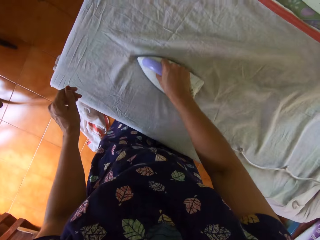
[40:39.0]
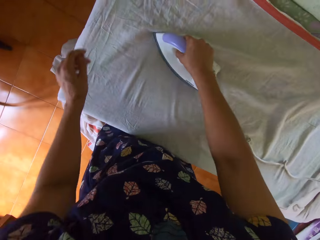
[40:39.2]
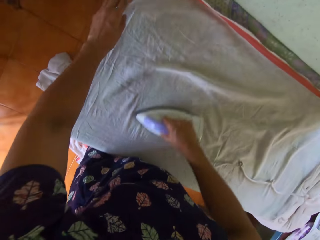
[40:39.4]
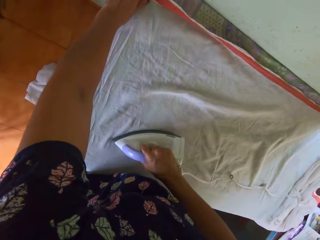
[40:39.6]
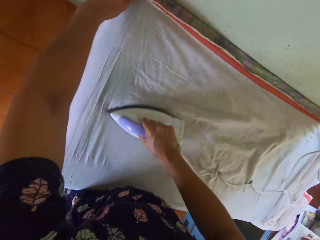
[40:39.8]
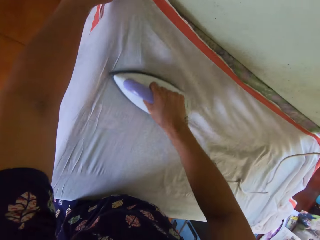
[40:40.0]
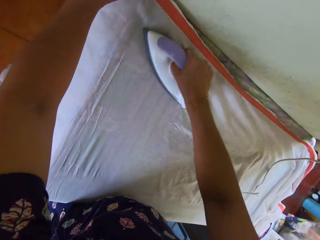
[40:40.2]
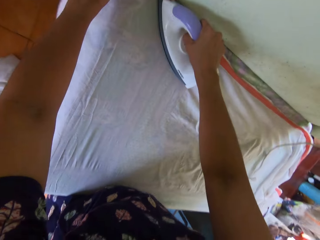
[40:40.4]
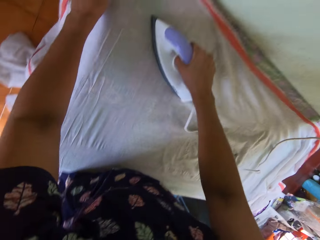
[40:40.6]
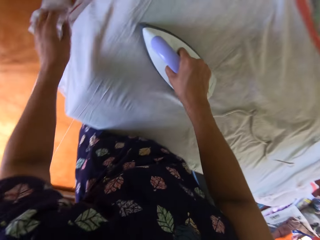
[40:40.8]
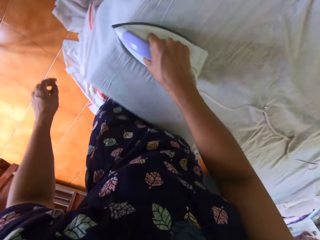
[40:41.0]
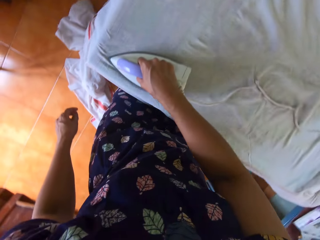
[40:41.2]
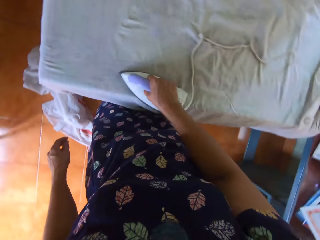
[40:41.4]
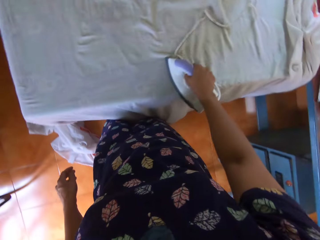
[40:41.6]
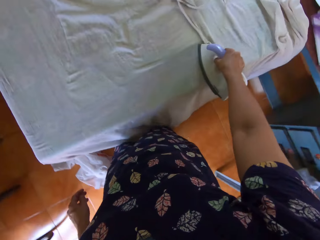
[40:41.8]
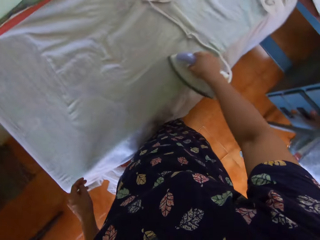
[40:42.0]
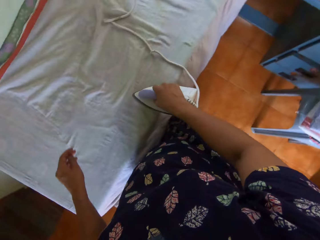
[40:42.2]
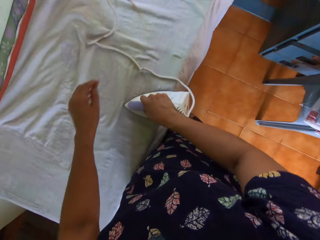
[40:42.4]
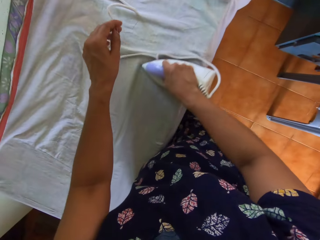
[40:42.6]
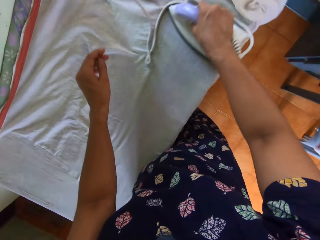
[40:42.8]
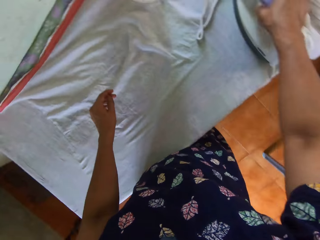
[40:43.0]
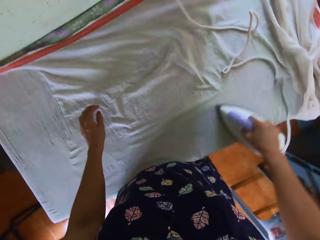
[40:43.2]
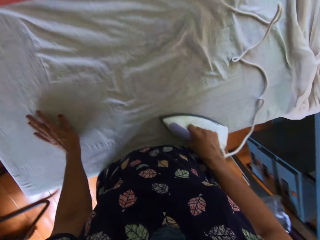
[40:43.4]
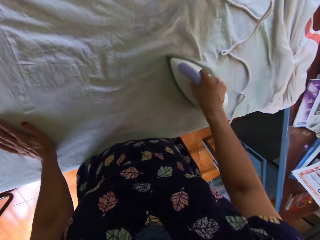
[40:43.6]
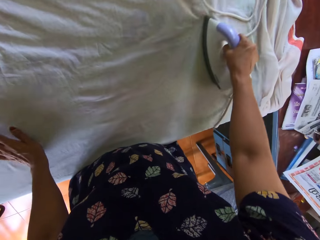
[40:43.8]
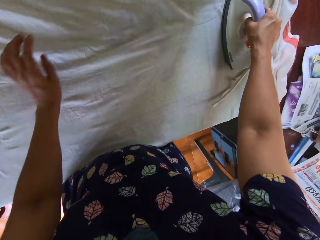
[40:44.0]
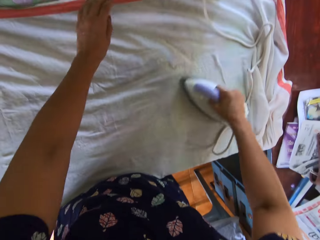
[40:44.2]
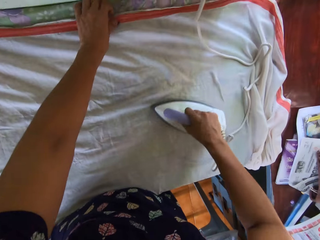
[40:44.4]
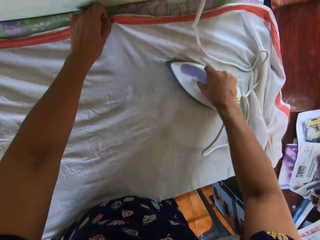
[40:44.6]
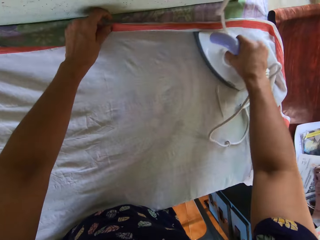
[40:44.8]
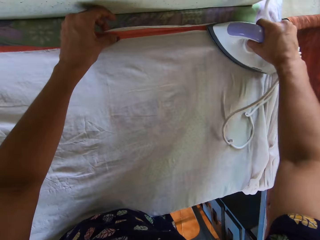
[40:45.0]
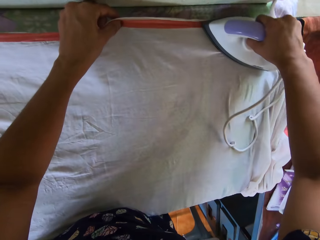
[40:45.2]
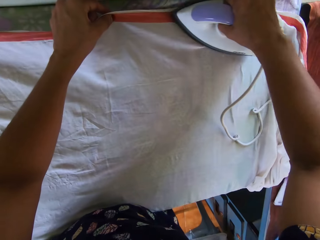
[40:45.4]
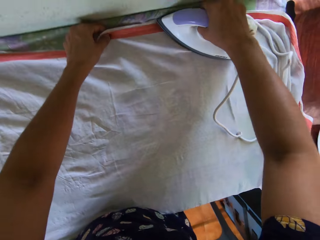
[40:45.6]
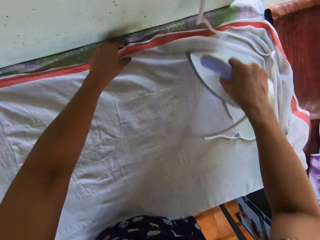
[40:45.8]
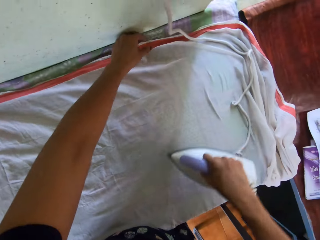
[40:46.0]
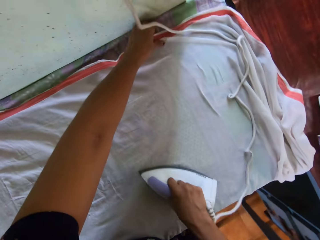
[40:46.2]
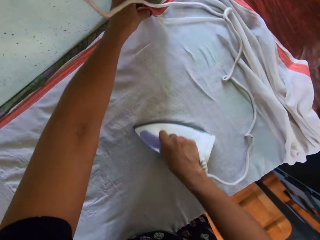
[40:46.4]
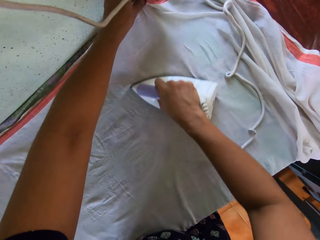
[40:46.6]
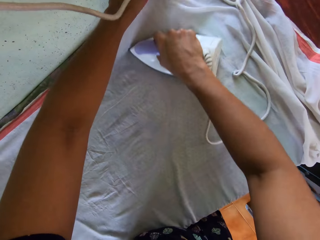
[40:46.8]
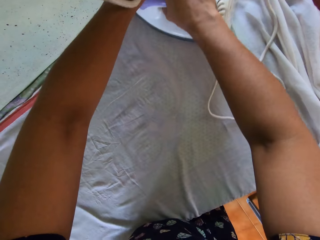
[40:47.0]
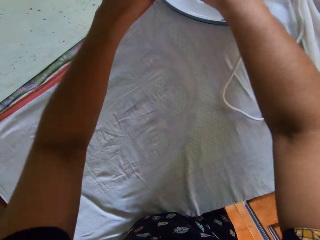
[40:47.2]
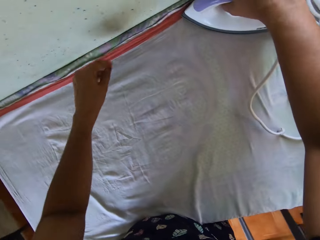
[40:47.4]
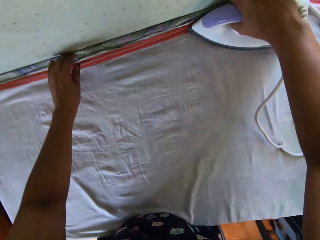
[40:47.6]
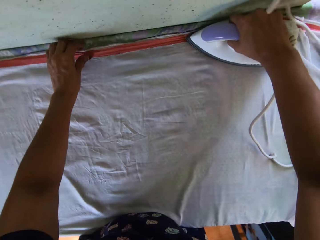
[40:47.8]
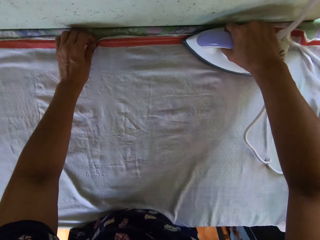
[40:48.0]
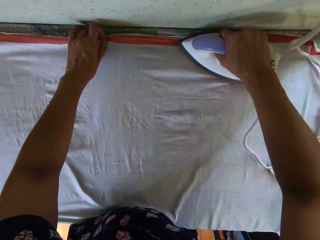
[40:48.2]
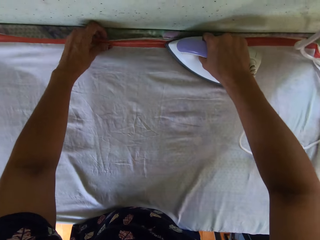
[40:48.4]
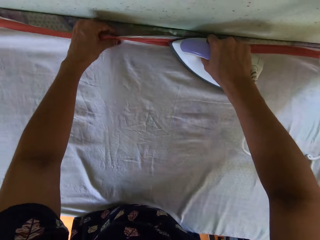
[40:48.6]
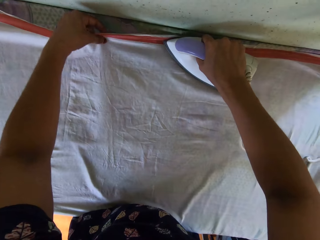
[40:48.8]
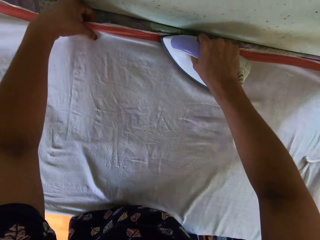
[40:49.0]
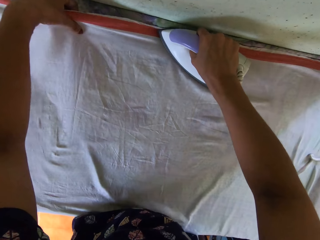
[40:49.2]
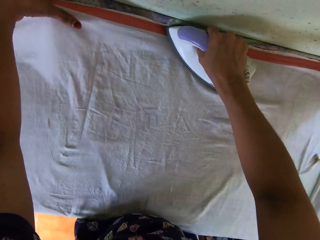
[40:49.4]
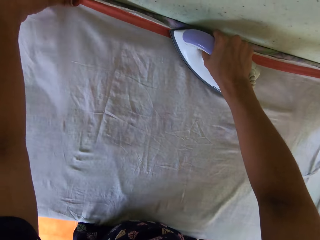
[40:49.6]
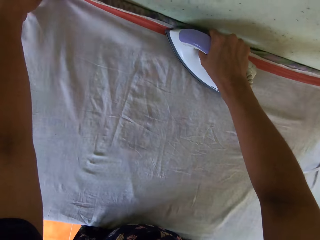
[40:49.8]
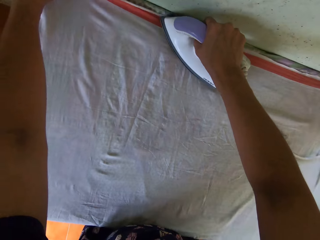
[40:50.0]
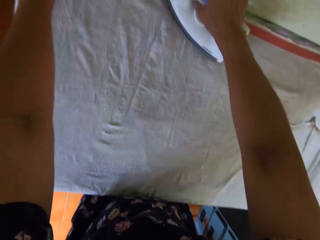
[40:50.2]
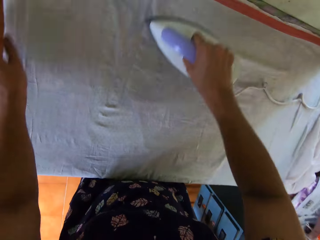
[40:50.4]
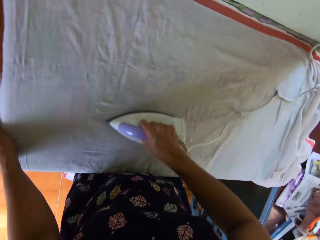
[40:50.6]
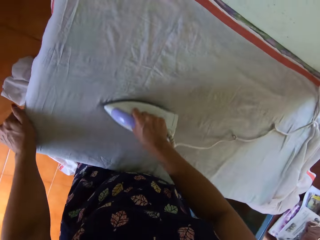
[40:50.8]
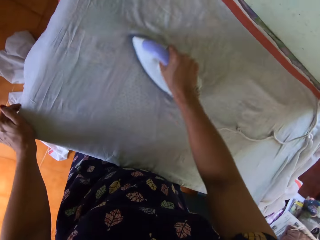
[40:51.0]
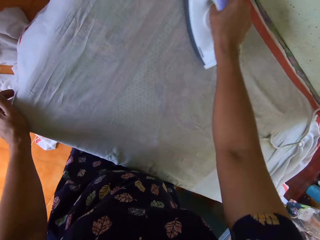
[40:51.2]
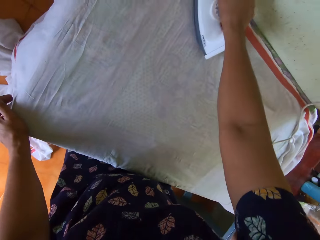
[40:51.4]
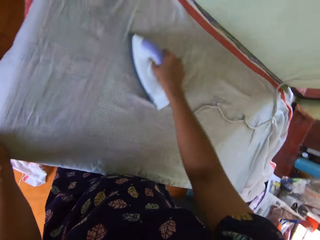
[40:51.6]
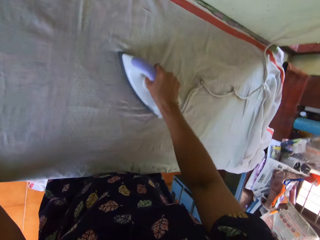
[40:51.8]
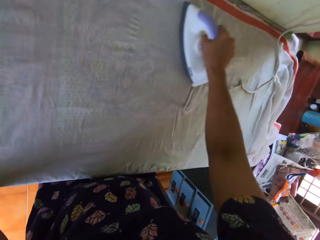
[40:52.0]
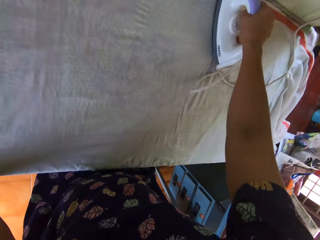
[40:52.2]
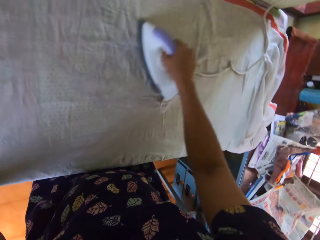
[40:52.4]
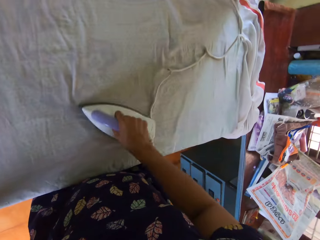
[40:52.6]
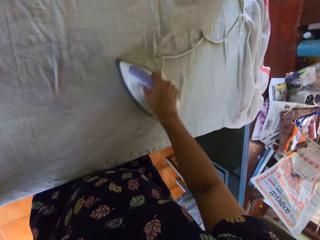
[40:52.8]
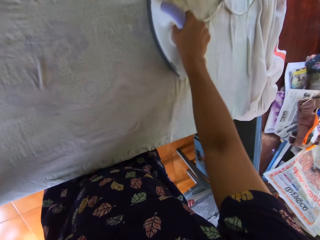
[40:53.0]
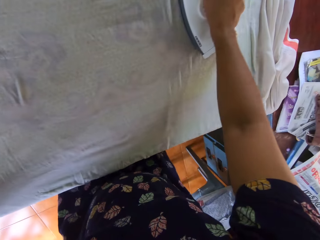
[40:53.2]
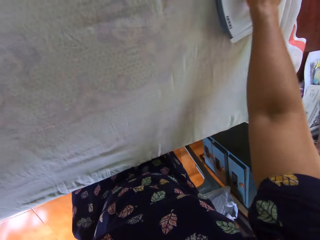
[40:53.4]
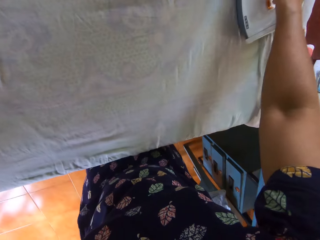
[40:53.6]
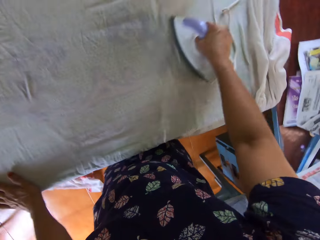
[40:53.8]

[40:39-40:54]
The camera wearer adjusts the bedsheet on the first table with her left hand. She spreads the cloth. She removes the wrinkles on the cloth with the iron box. She adjusts the upper ends of the bedsheet with her left hand. She places her left hand on the lower left end of the bedsheet. She straightens the bedsheet from left to right with the pressing iron in her right hand.

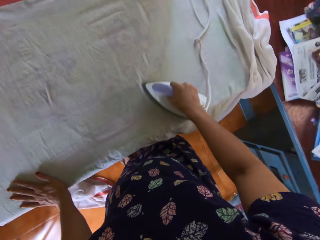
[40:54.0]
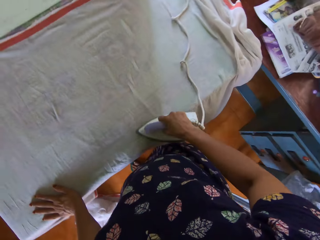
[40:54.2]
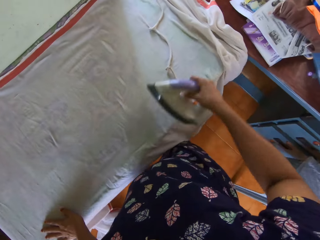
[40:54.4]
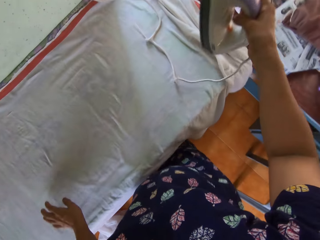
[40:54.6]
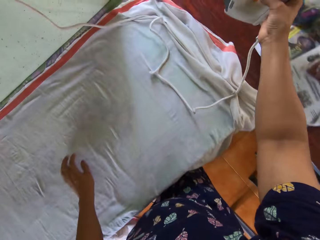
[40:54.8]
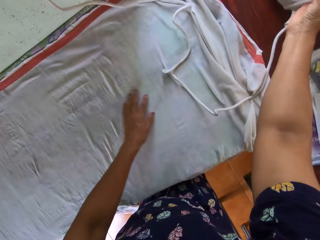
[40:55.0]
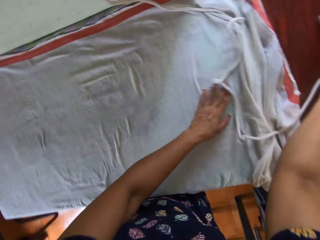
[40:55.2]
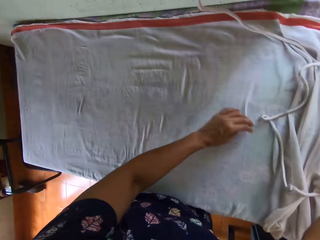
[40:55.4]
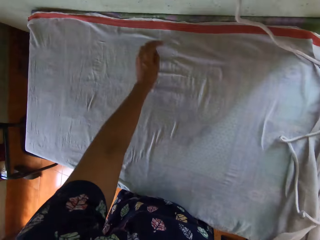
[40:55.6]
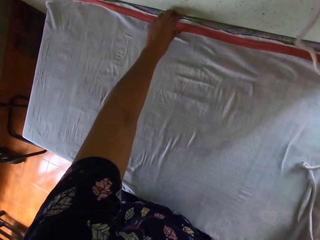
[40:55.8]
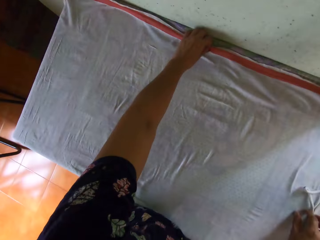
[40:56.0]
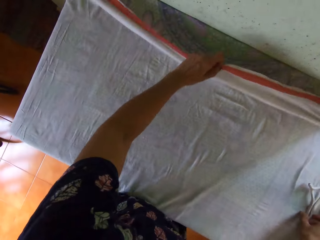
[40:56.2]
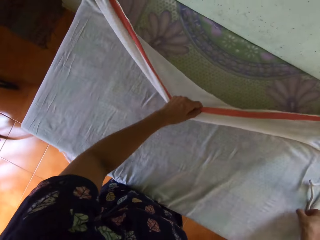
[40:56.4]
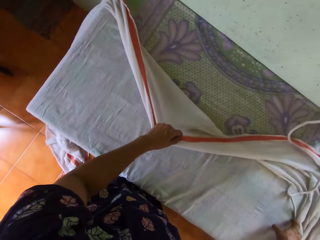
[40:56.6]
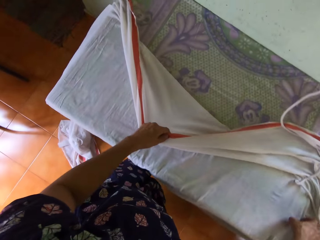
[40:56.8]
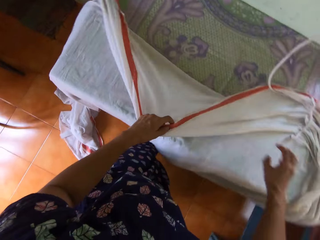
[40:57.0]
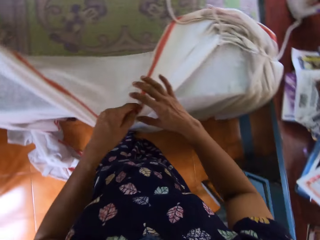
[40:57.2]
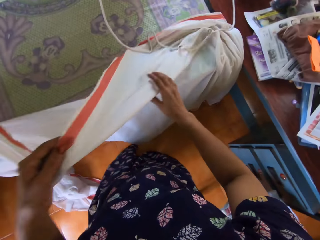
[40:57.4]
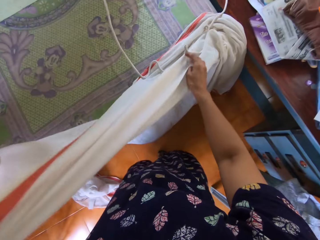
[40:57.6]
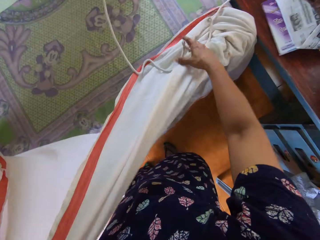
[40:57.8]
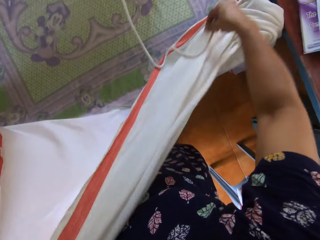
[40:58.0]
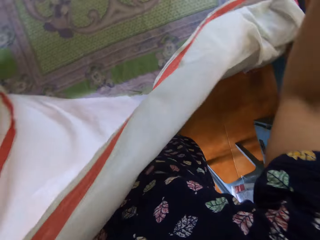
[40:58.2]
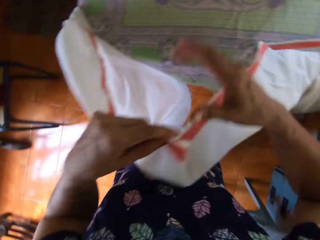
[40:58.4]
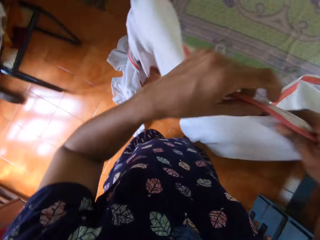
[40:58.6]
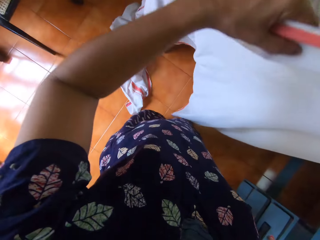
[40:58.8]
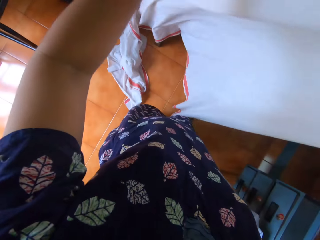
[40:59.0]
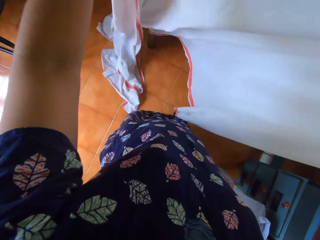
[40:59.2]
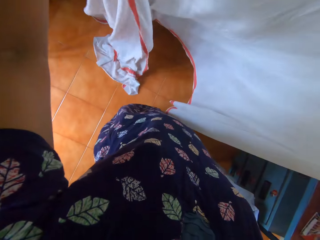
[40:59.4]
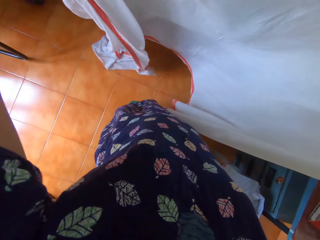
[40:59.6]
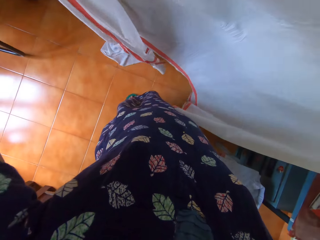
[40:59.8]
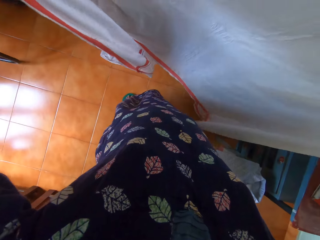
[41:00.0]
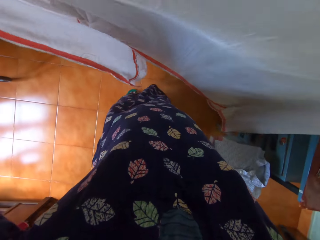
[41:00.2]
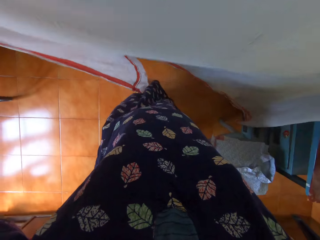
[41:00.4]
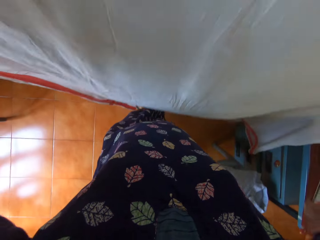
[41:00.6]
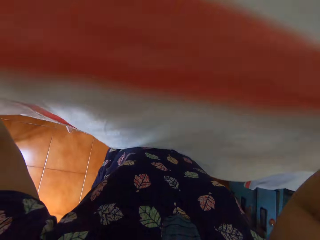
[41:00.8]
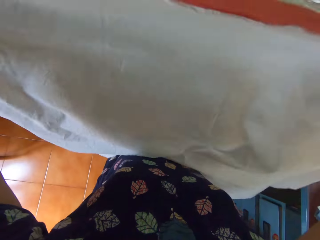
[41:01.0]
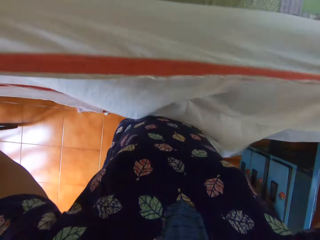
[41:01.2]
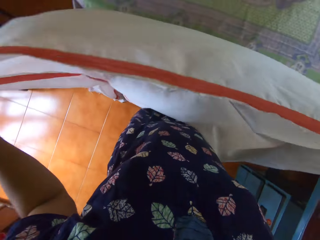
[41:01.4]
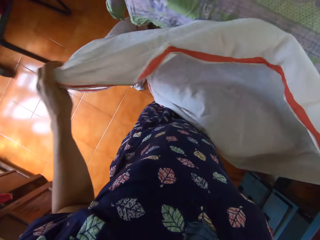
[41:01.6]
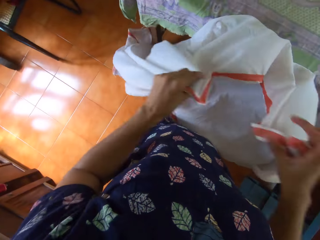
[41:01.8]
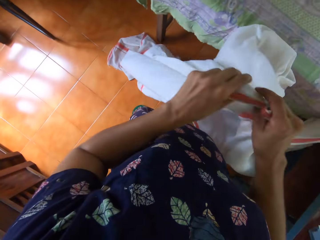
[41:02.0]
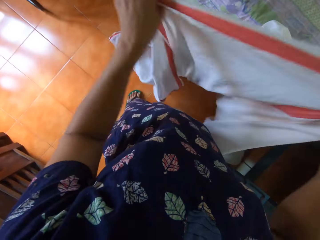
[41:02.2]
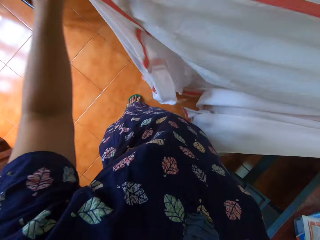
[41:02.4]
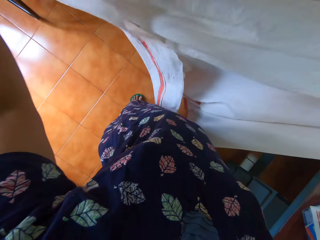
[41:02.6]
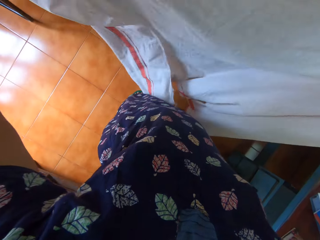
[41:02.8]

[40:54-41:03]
The camera wearer moves her left hand across the bedsheet. She drops the pressing iron on the second table with her right hand. She reaches for the bedsheet with her left hand. She pulls out the bedsheet from the table with her left hand. She holds the bedsheet with her right hand. She removes the cord of the pressing iron from the sides of the bedsheet with her right hand. She holds up the bedsheet with both hands. She lowers the bedsheet with both hands.
